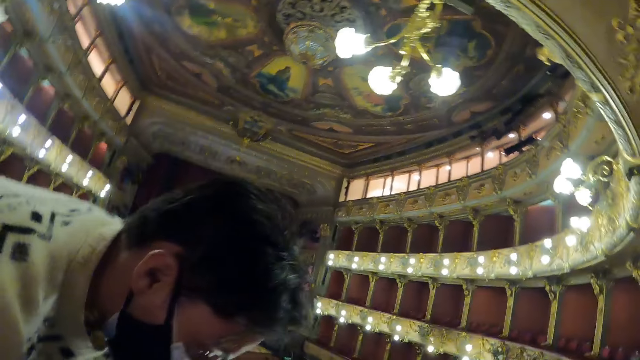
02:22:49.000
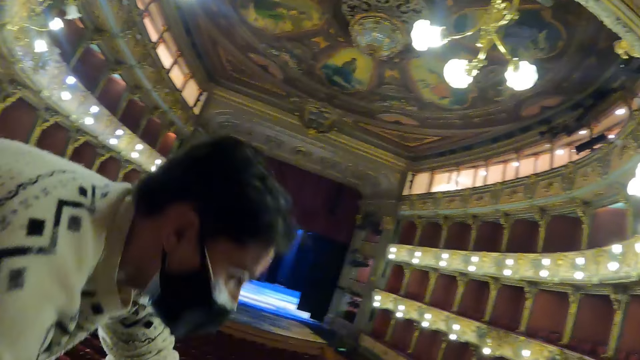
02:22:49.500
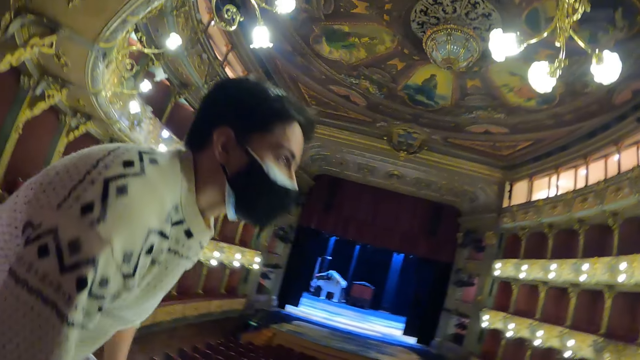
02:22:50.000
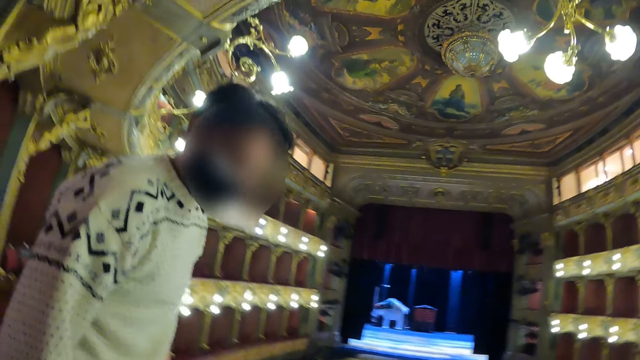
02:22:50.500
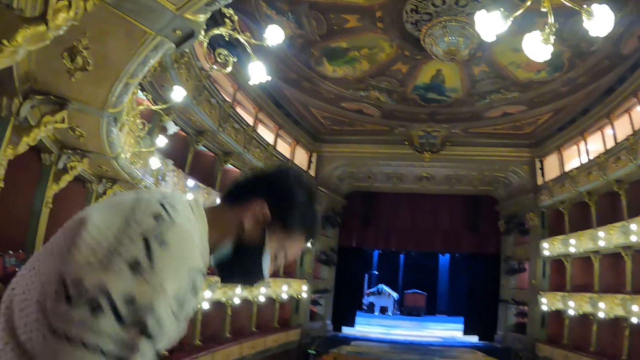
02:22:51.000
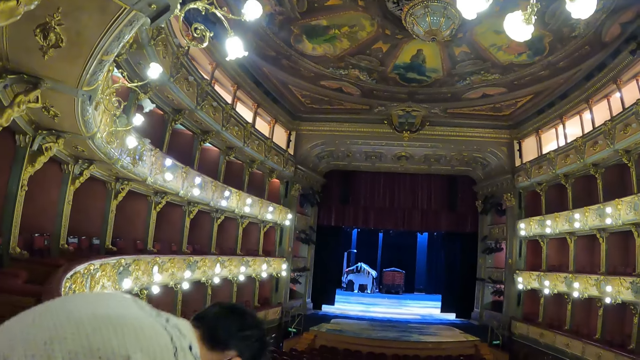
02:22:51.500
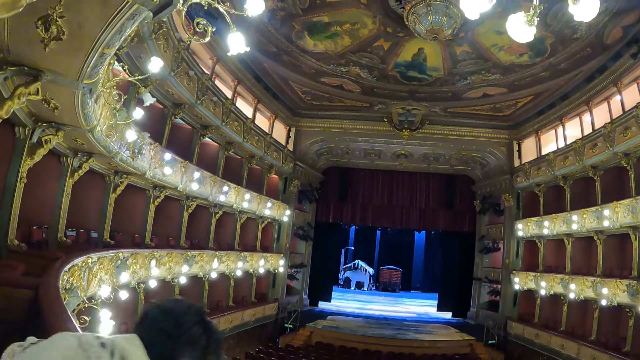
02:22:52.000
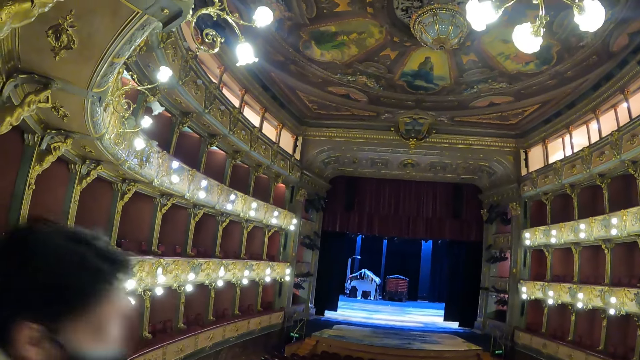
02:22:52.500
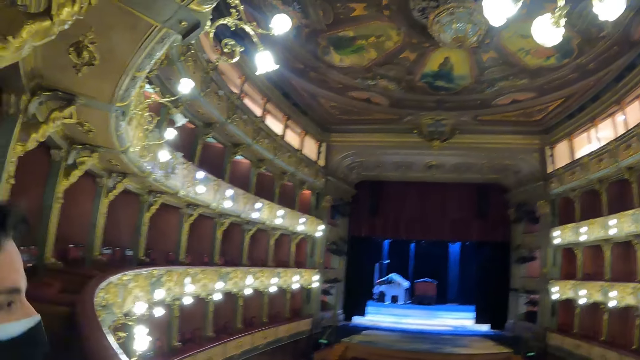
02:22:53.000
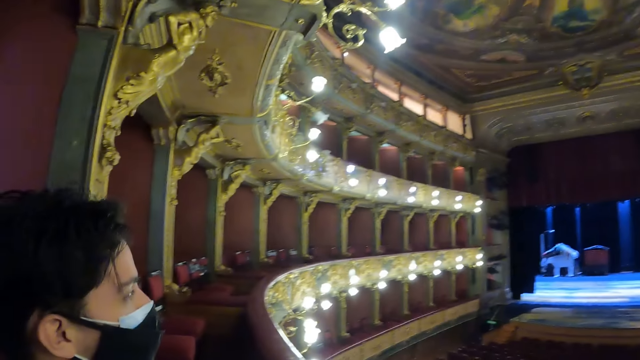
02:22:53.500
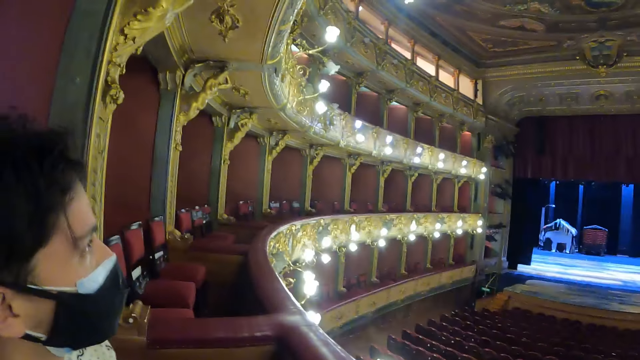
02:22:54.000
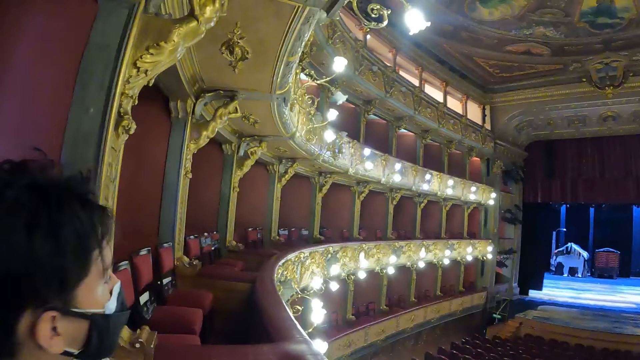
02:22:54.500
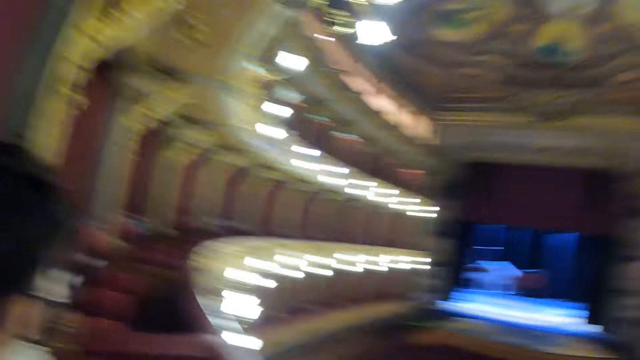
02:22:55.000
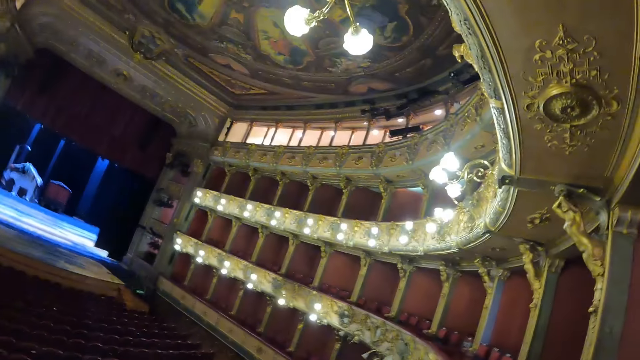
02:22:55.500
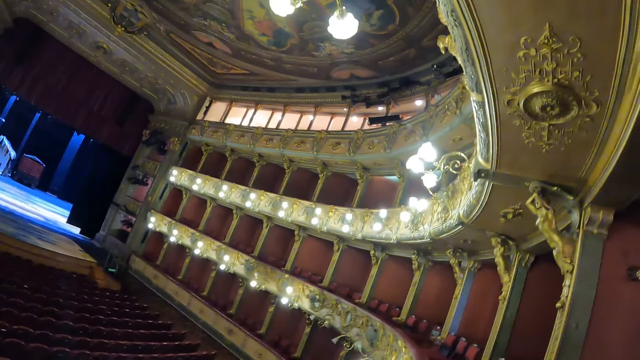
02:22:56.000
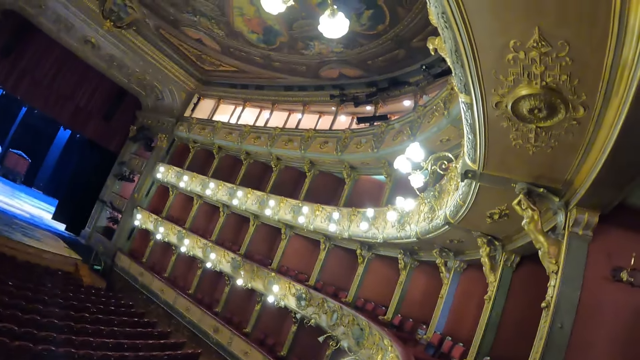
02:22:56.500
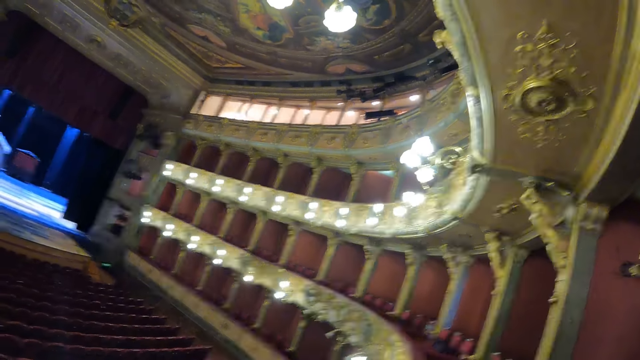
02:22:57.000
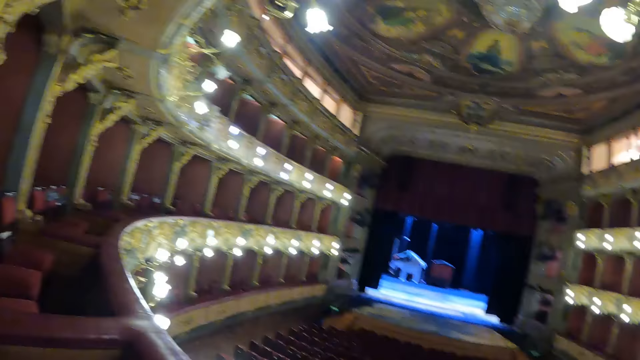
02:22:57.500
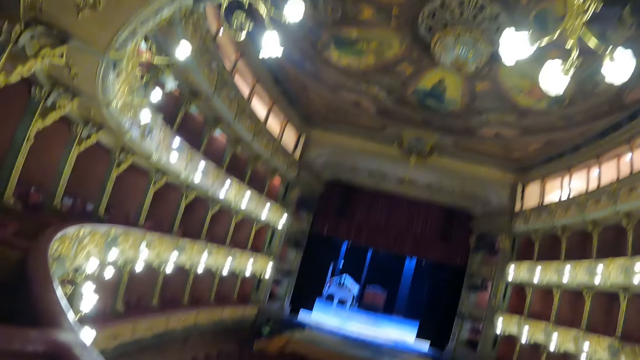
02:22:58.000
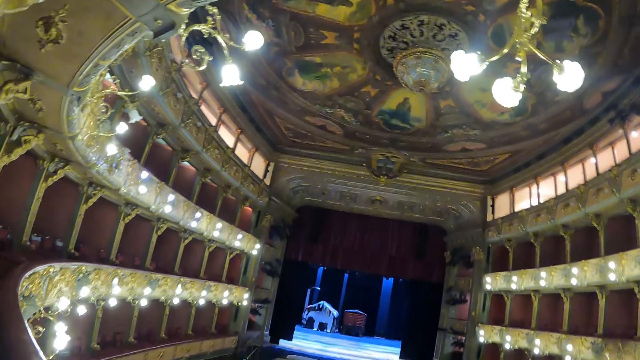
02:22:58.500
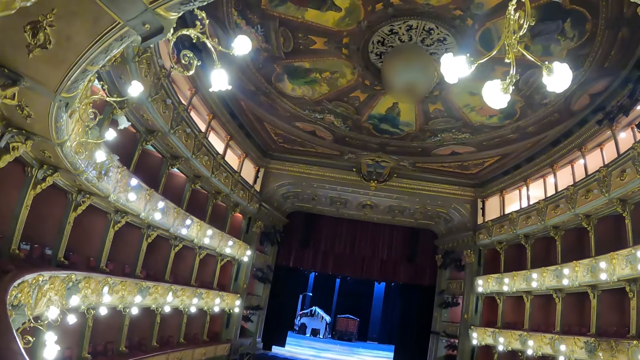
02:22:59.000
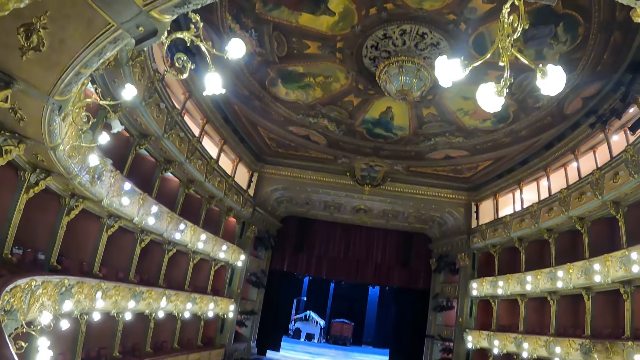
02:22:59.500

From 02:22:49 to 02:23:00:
A man sits. The camera wearer looks around the hall.

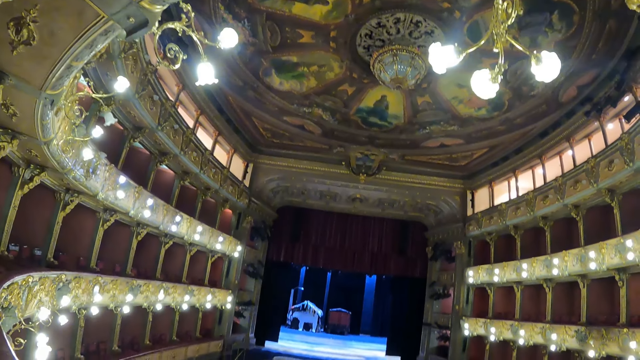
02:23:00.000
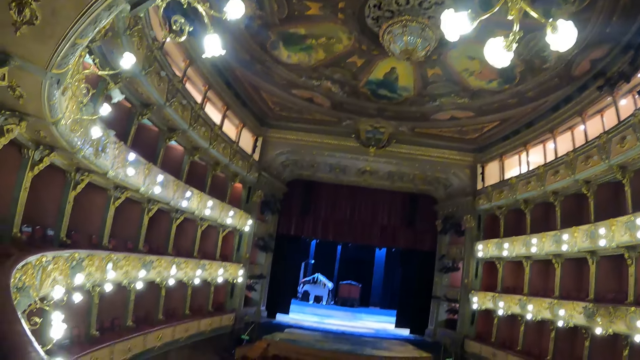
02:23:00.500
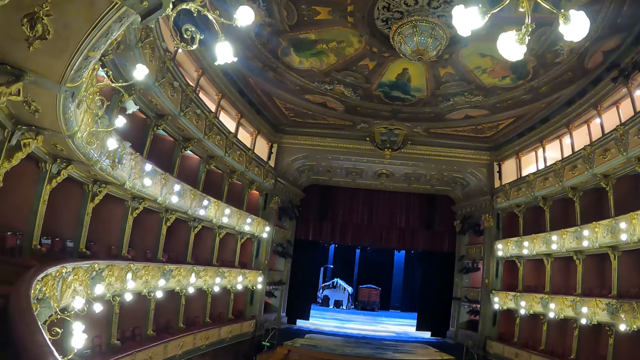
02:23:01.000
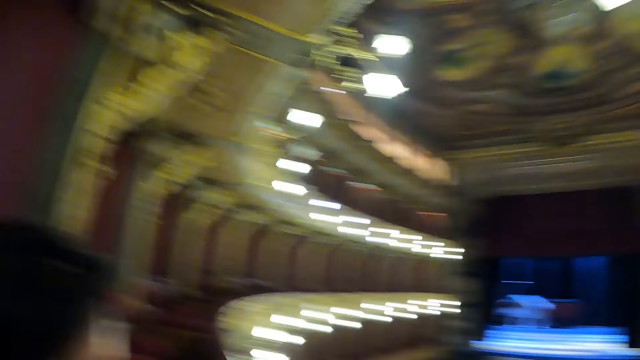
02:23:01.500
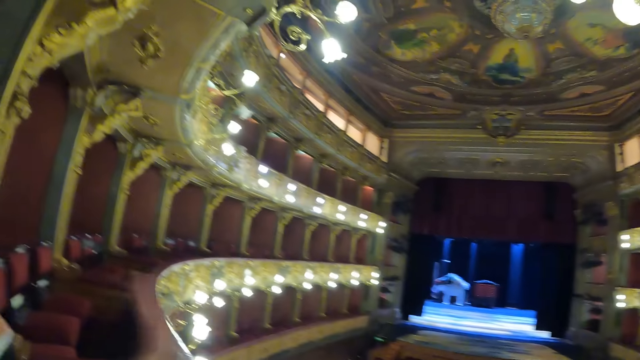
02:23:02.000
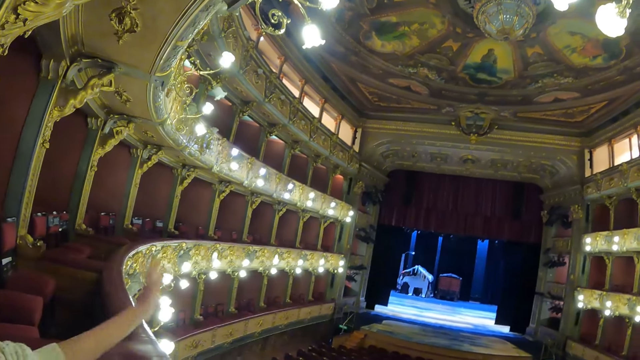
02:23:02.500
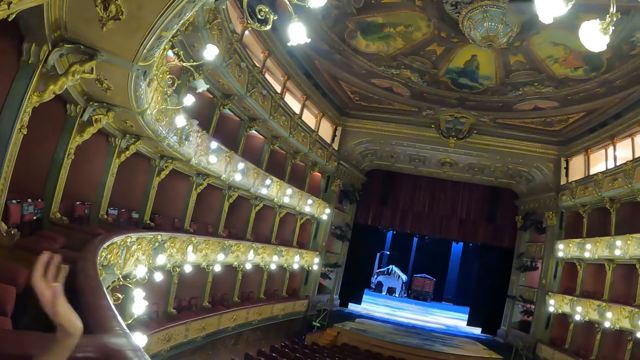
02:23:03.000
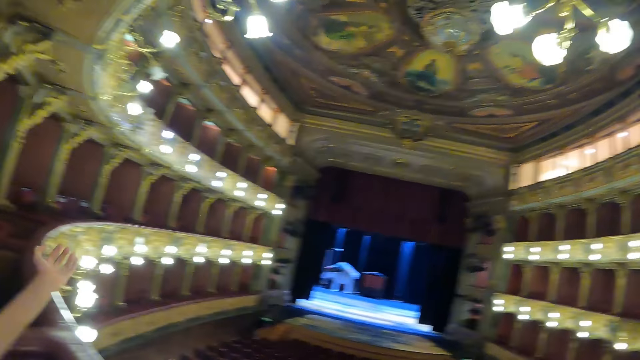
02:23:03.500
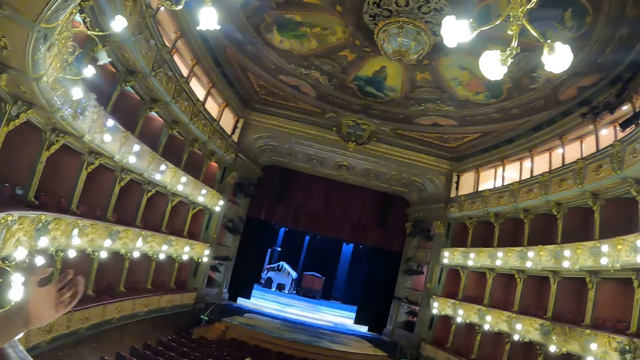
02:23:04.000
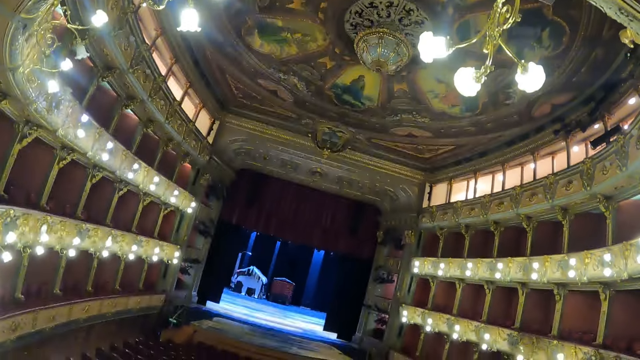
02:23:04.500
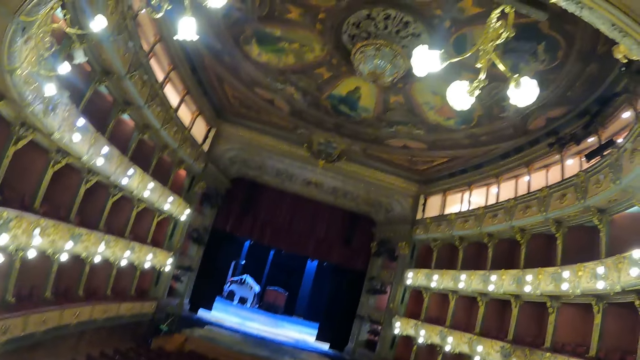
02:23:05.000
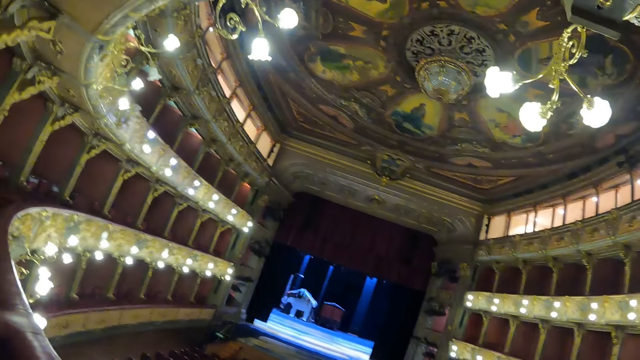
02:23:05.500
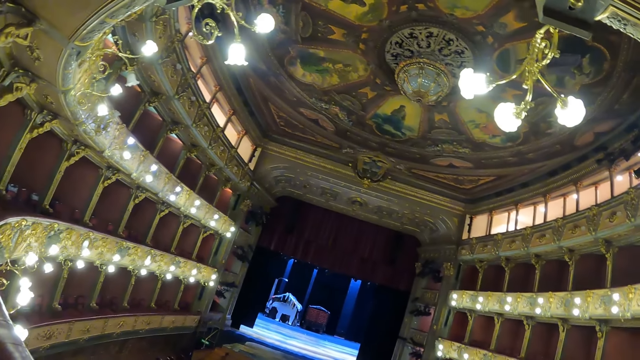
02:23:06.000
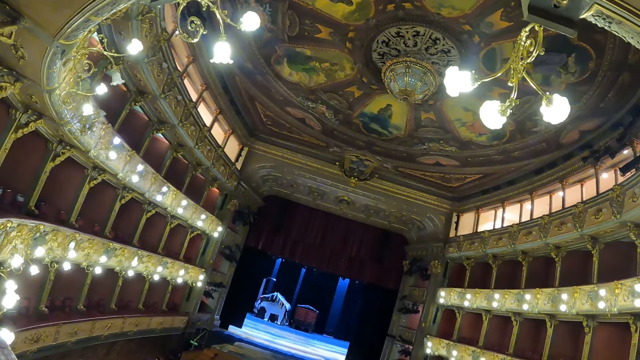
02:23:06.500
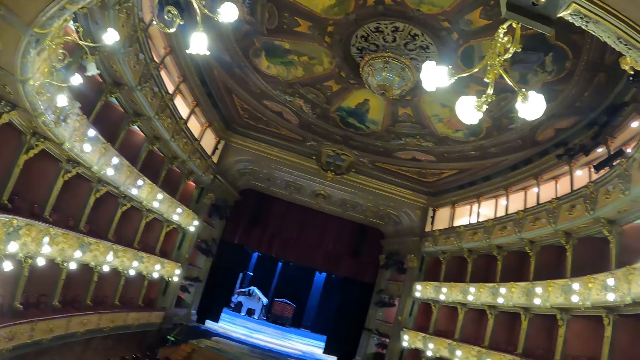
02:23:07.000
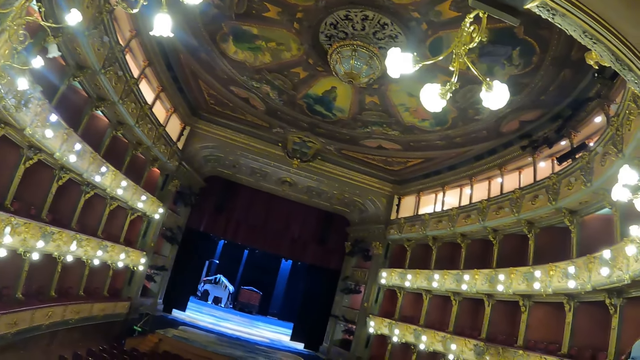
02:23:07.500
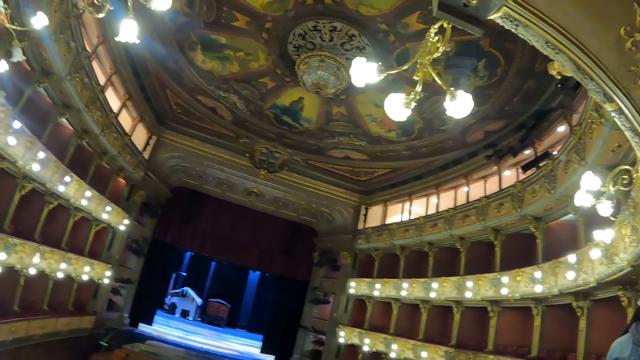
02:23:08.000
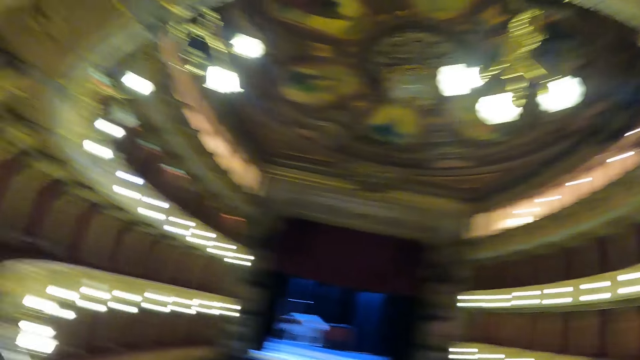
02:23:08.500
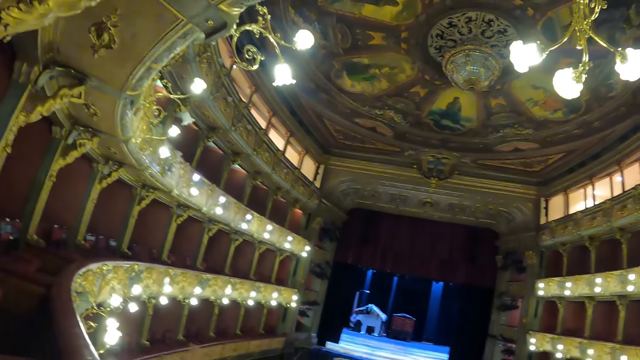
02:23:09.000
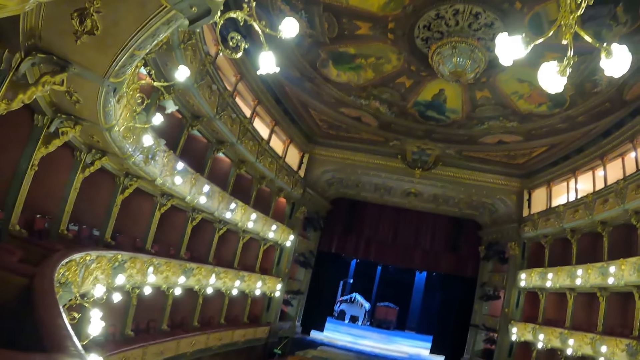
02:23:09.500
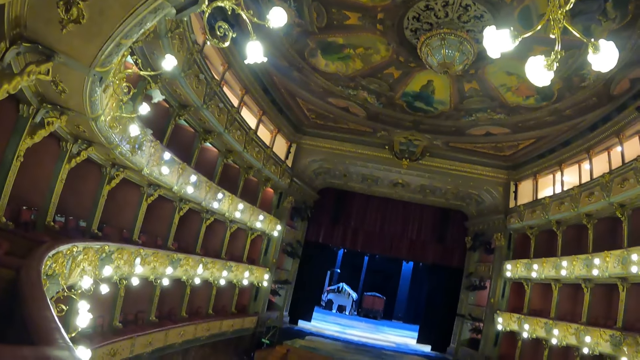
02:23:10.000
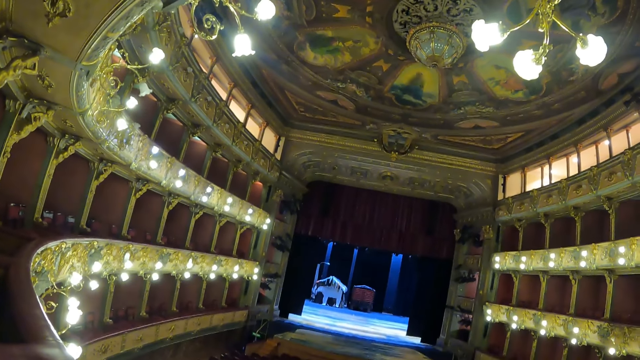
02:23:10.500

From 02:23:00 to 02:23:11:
A man gestures at the camera wearer. The camera wearer looks around the hall.
